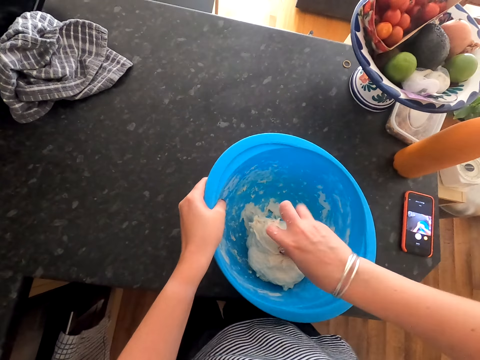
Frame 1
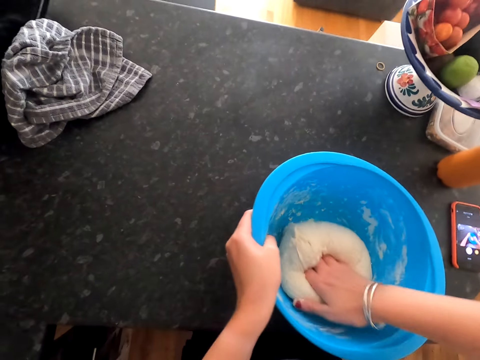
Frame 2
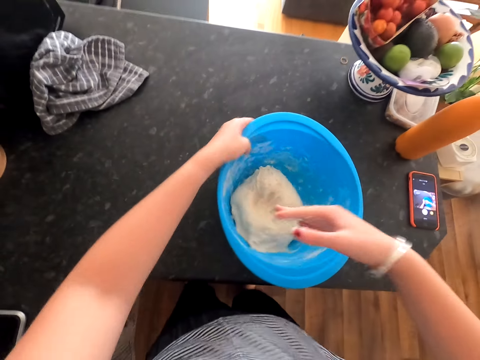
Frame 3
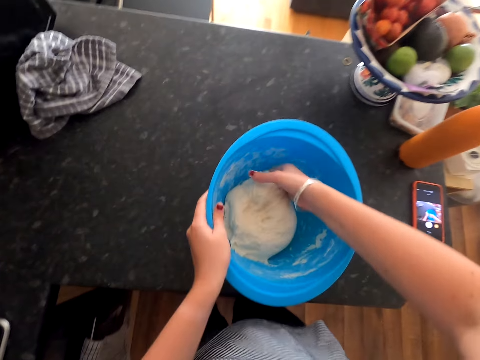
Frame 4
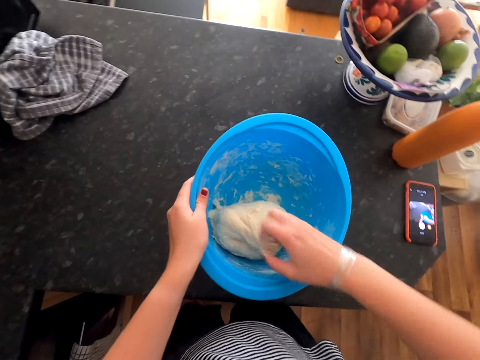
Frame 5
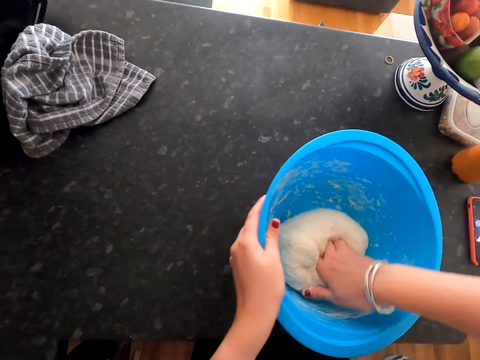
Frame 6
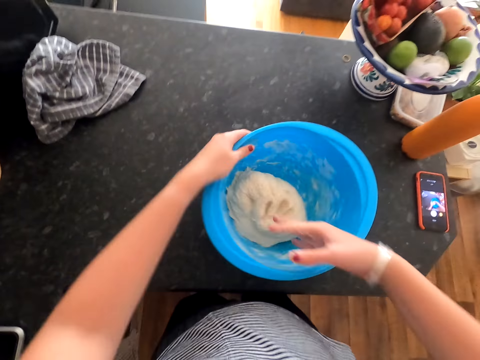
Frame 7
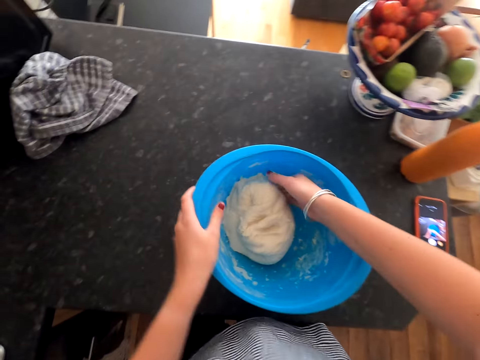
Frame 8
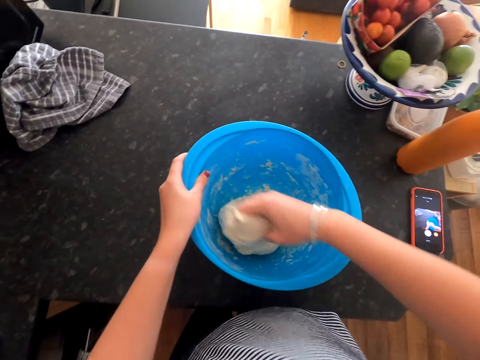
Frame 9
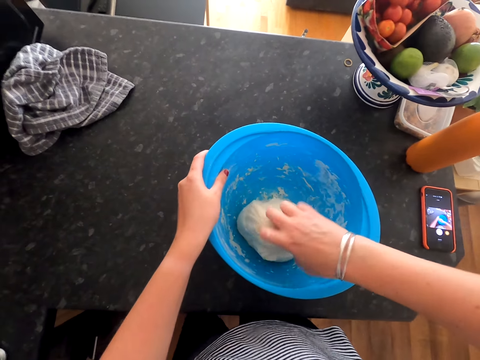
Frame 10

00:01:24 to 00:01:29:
The camera wearer kneads the dough.

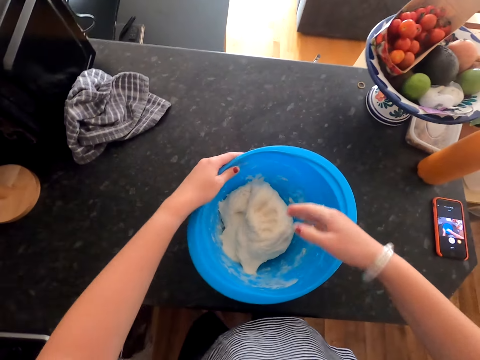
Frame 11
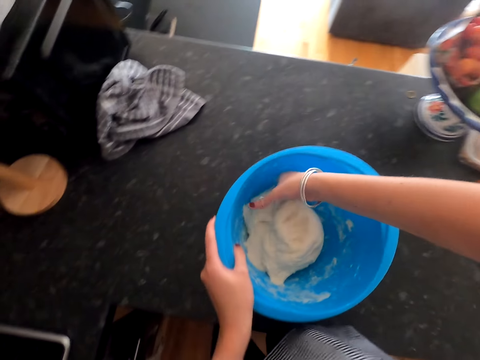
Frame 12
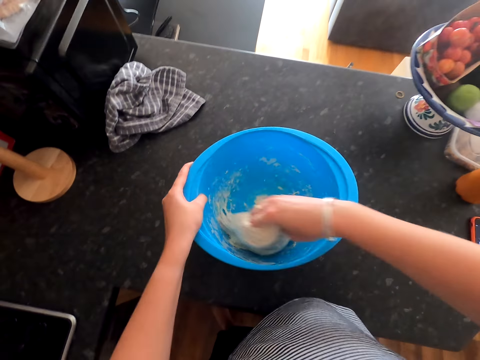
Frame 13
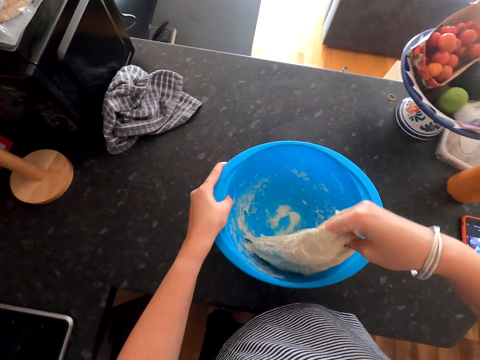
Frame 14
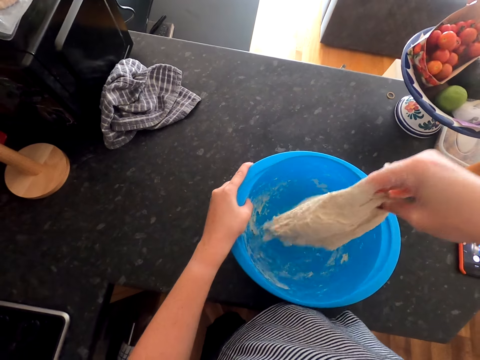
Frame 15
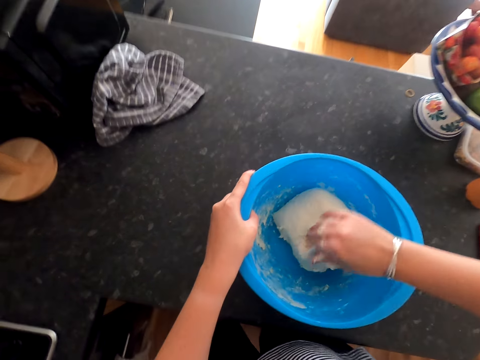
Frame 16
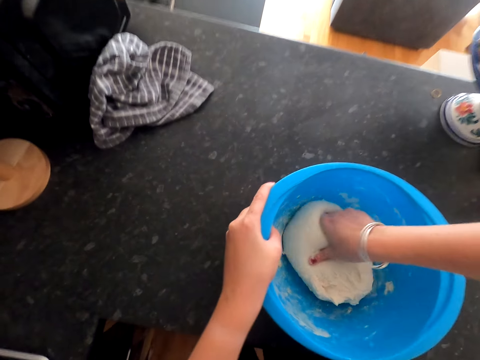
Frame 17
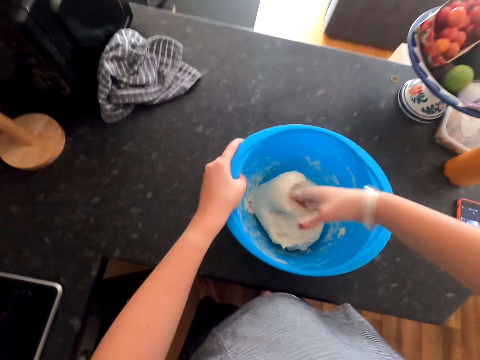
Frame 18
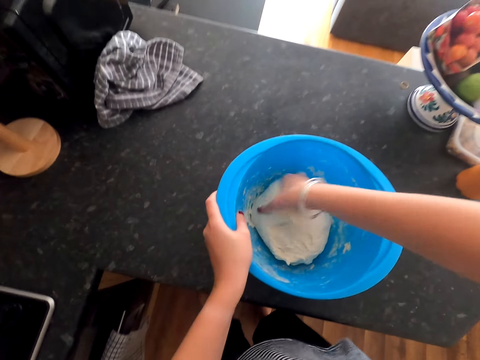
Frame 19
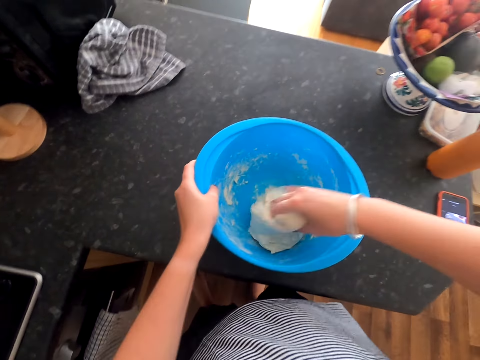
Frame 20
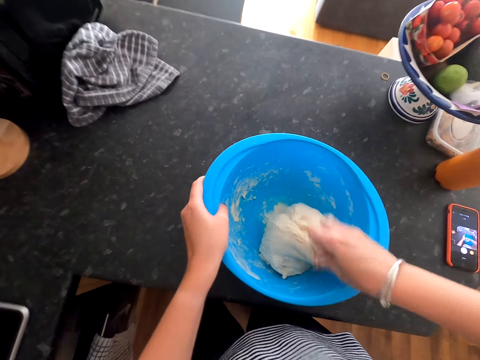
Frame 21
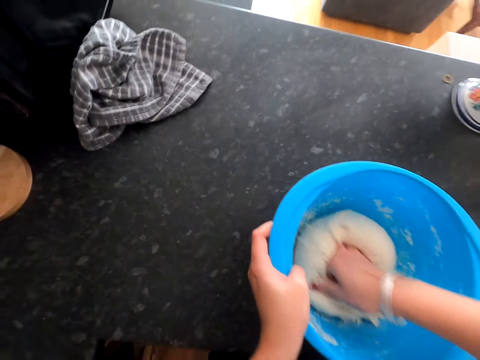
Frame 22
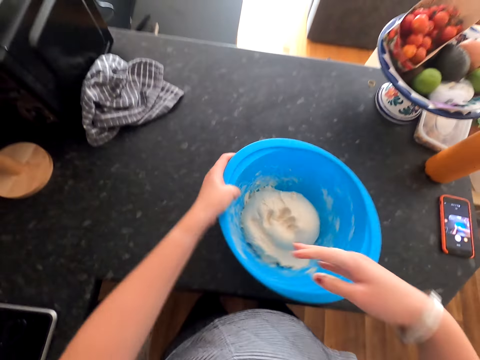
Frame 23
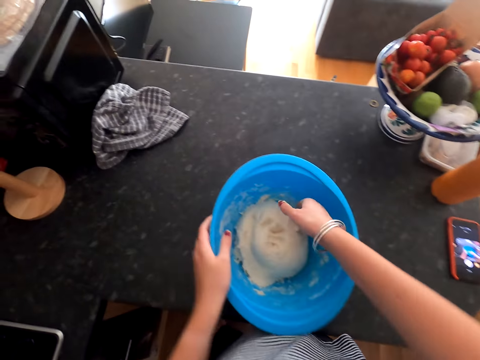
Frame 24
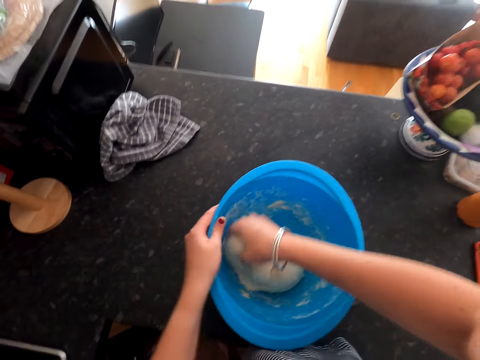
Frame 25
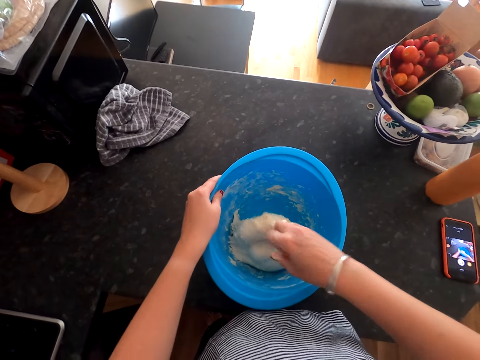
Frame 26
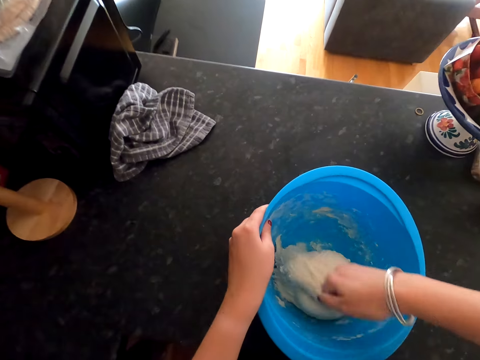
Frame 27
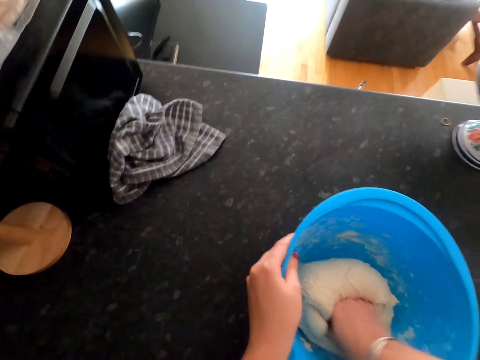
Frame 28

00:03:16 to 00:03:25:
The camera wearer pulls up the dough, places the dough in the plastic dish and kneads the dough.

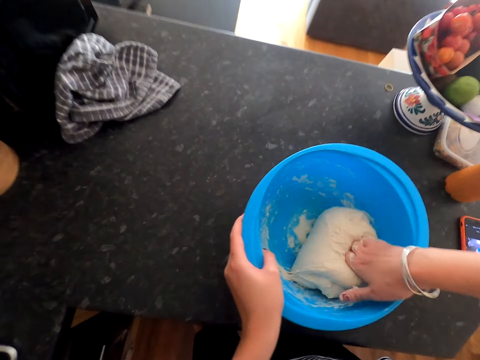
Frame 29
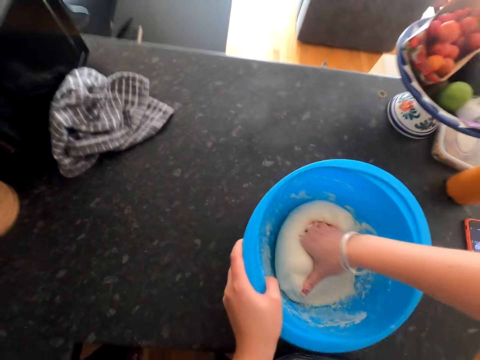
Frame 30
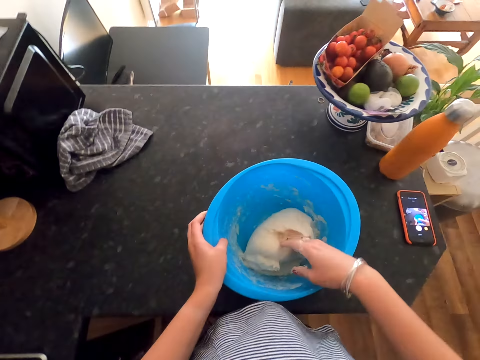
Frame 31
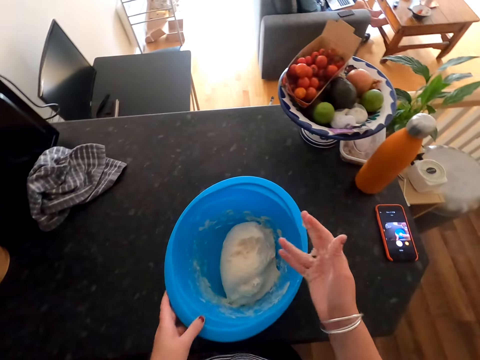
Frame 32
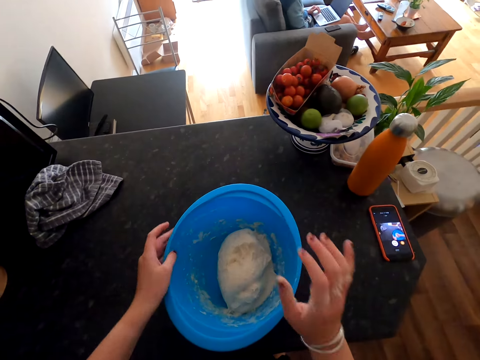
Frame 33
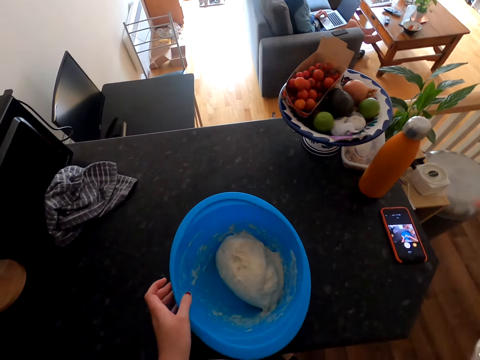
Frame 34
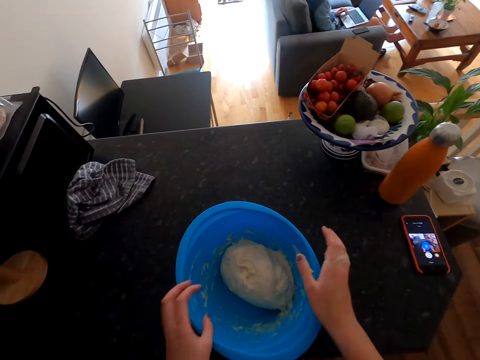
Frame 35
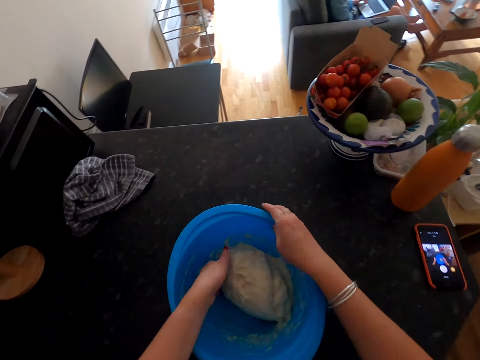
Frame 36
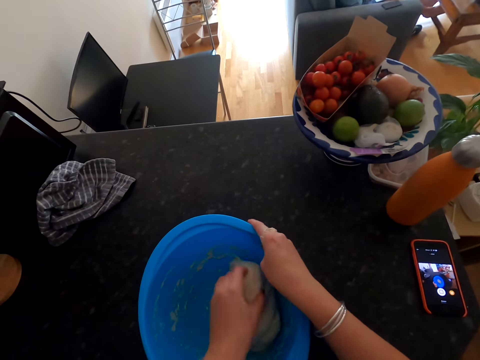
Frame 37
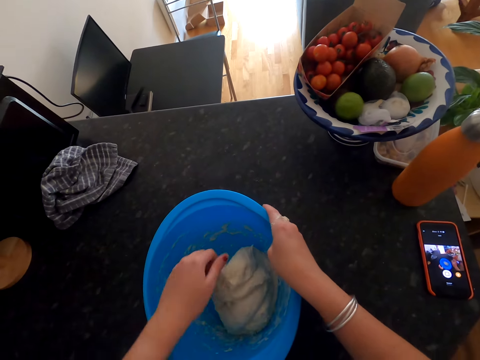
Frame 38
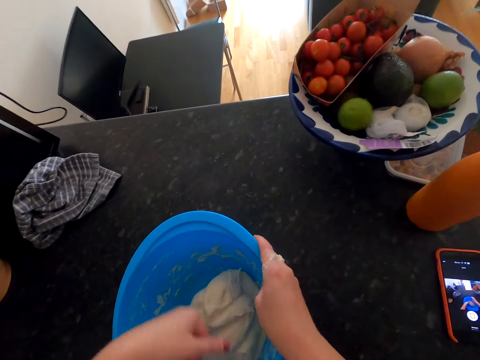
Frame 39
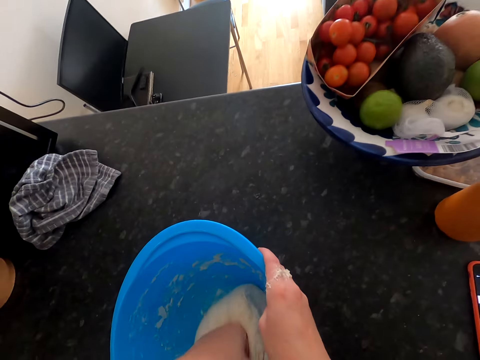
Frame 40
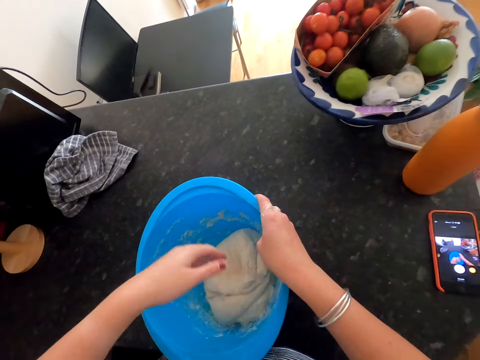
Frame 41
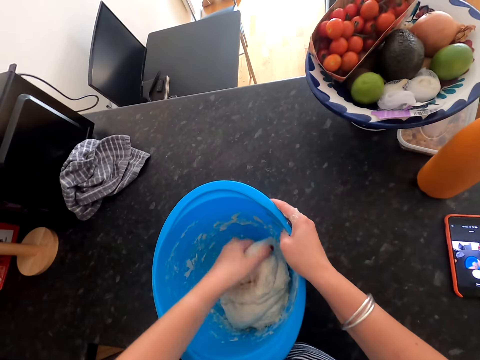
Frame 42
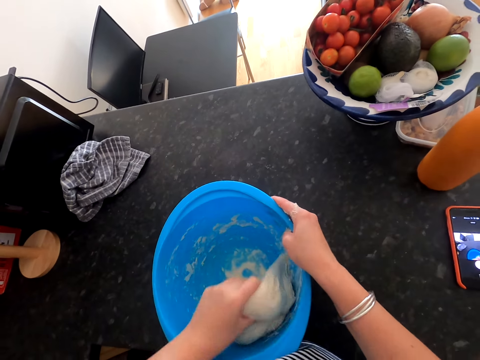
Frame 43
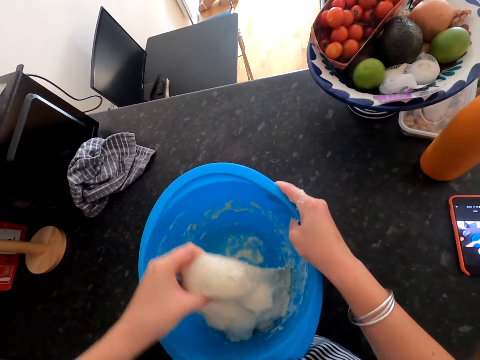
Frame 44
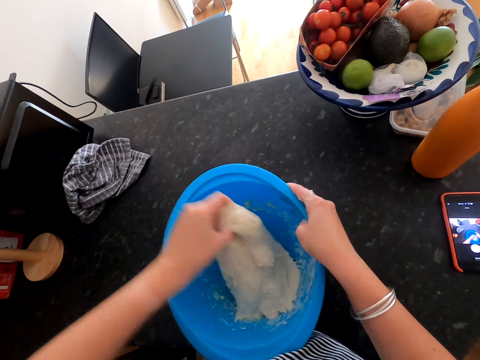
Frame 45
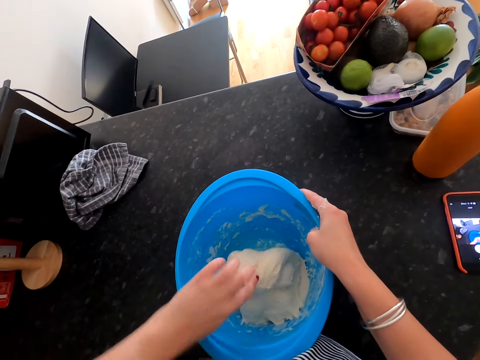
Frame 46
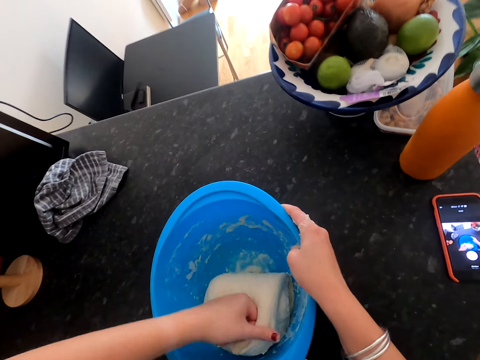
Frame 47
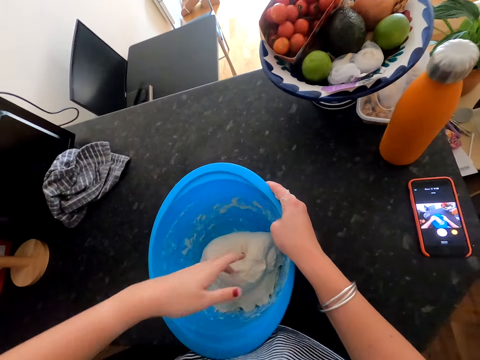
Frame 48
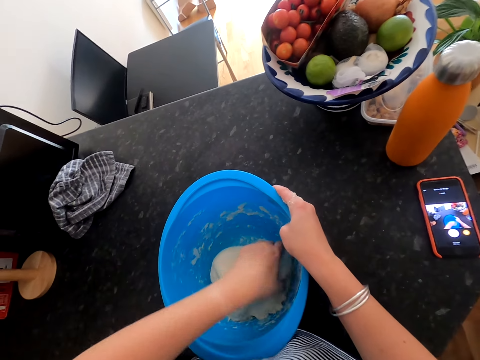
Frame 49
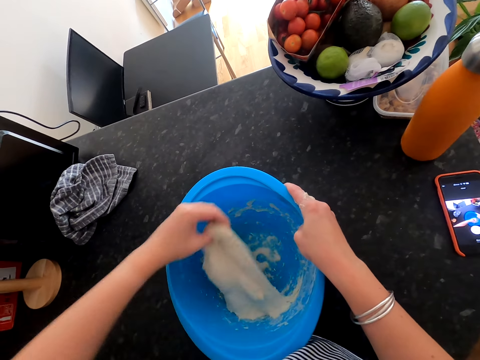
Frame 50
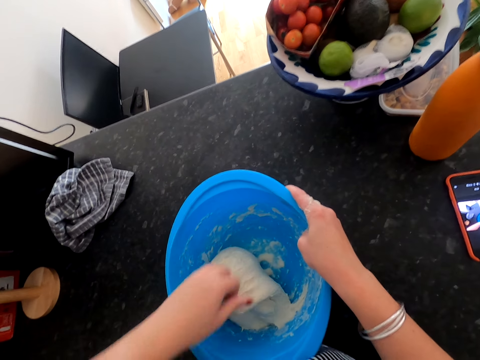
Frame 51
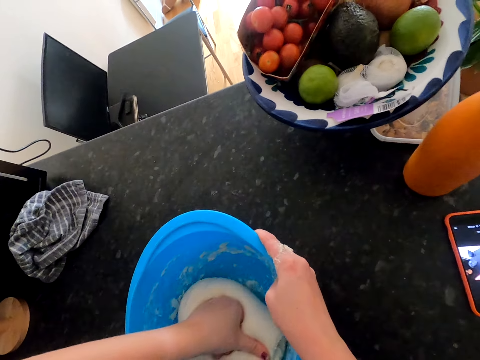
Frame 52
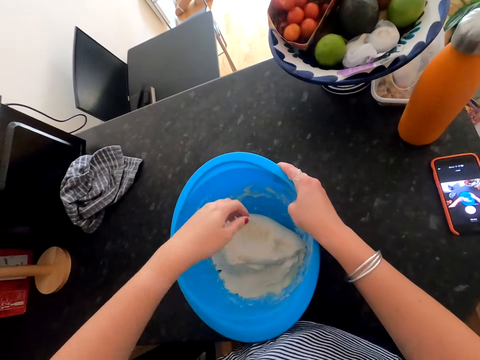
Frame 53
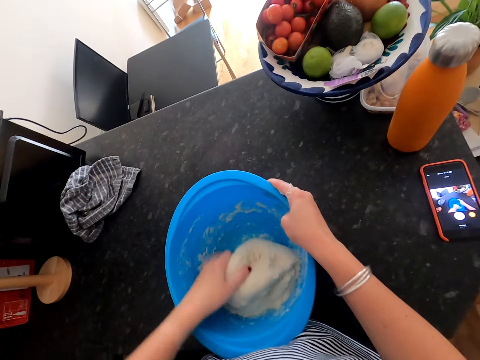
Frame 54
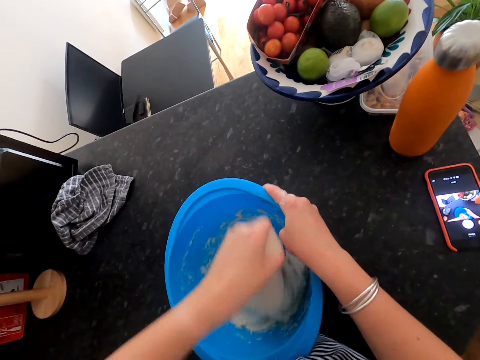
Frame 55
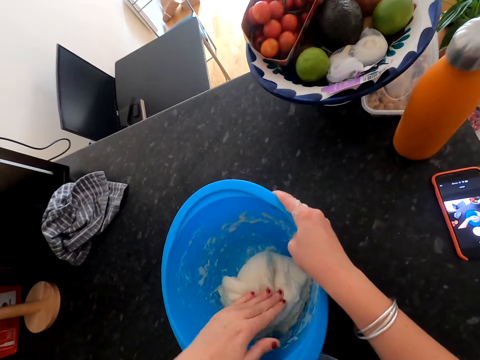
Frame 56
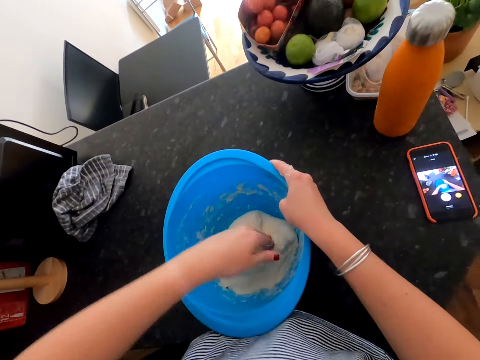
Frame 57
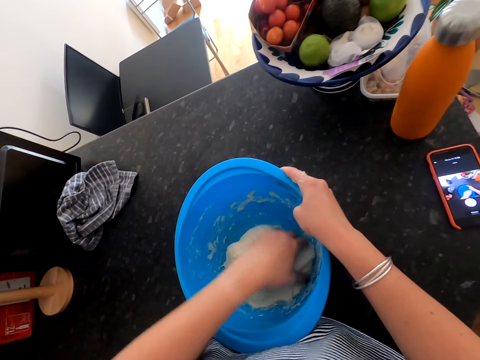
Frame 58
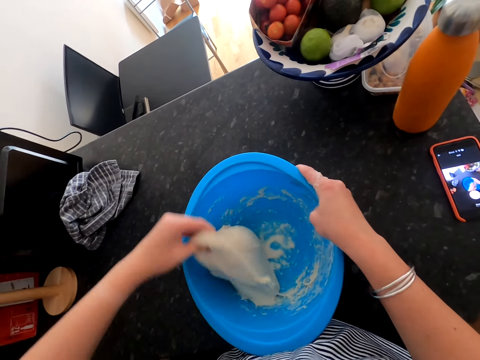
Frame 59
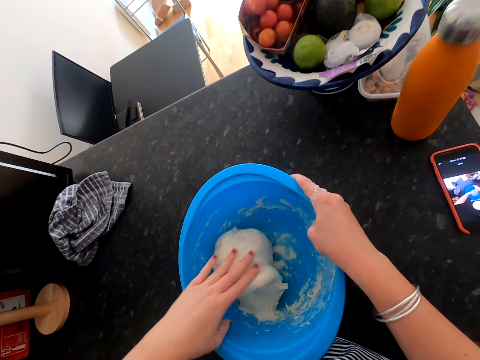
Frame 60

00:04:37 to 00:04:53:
The camera wearer stretches a hand. They do a hand movement. They knead the dough with the other hand.
